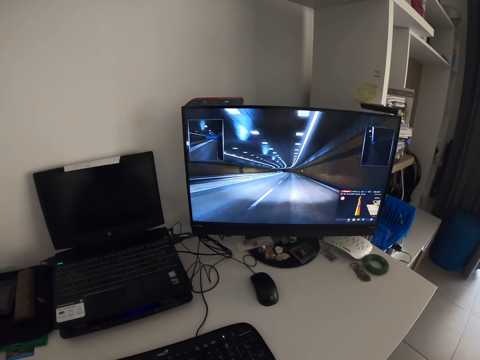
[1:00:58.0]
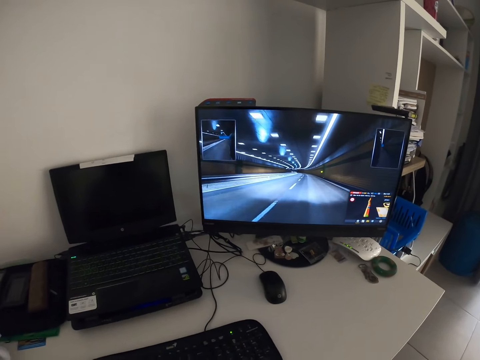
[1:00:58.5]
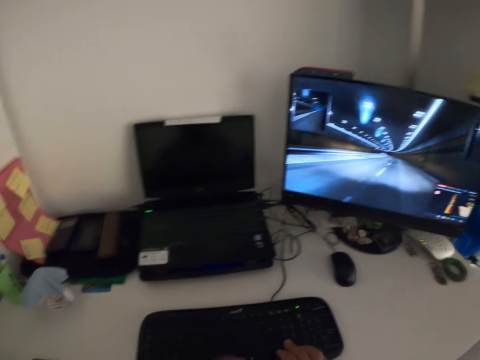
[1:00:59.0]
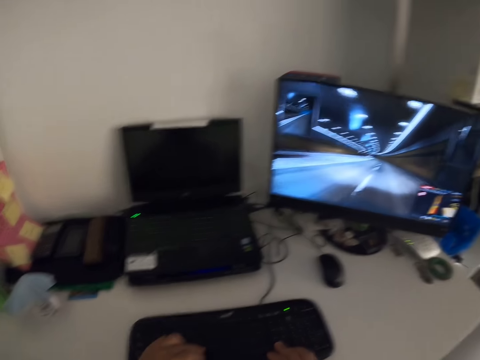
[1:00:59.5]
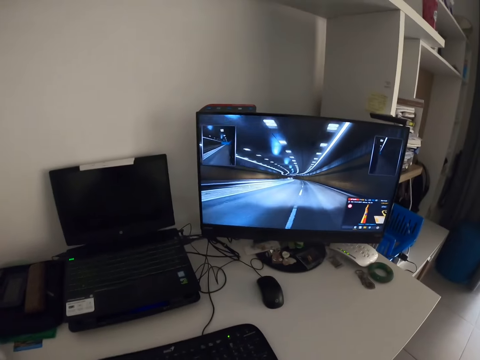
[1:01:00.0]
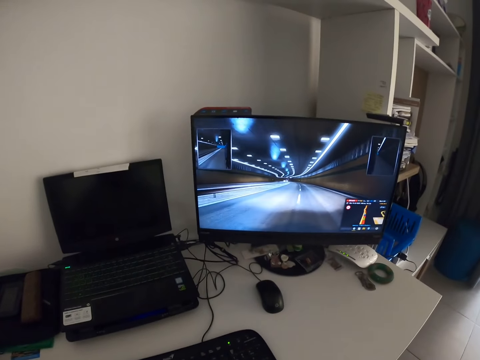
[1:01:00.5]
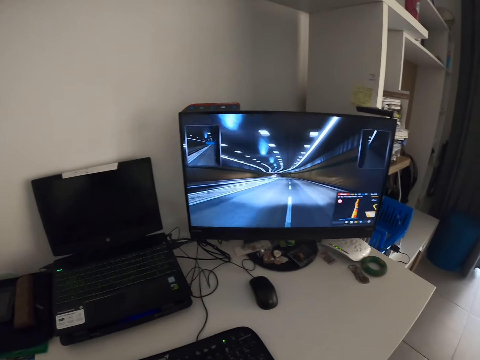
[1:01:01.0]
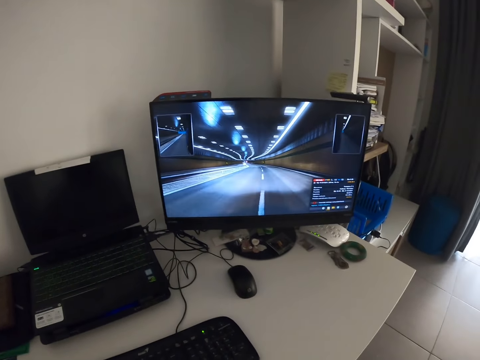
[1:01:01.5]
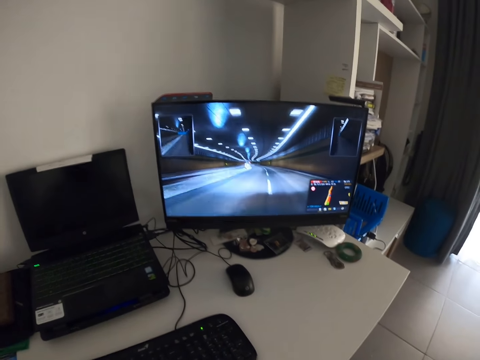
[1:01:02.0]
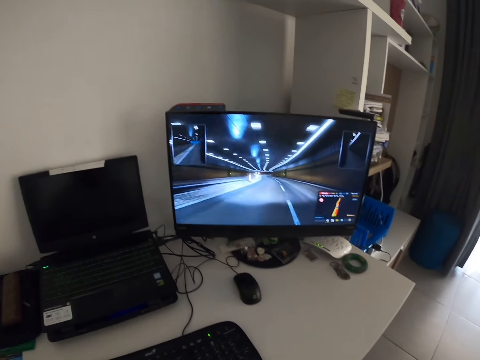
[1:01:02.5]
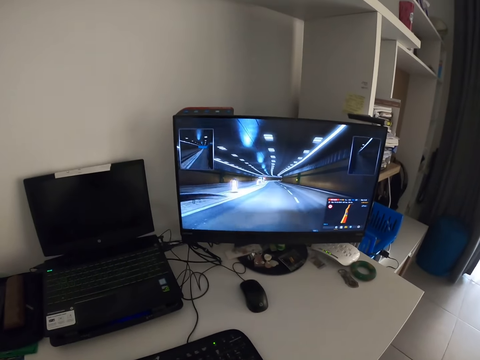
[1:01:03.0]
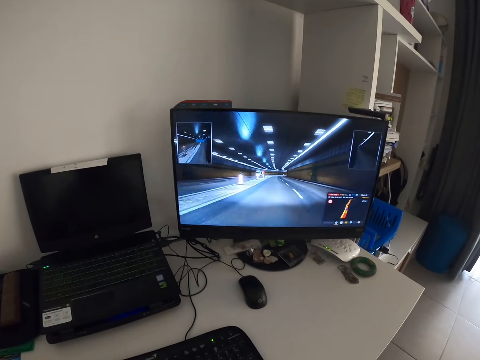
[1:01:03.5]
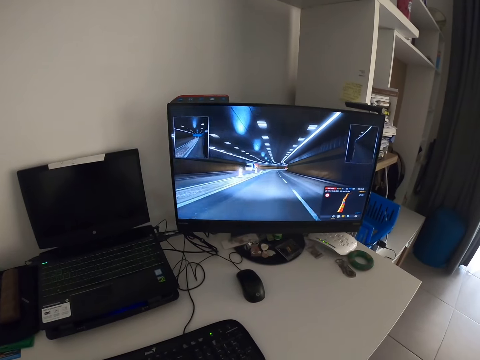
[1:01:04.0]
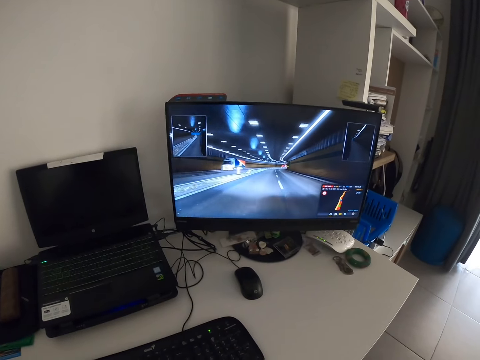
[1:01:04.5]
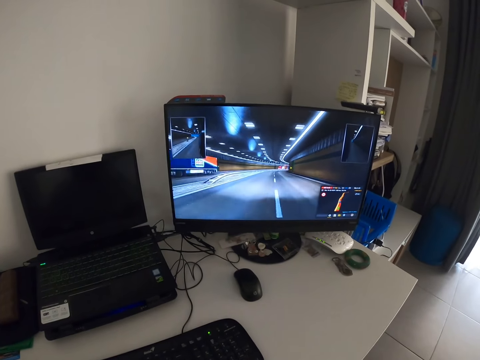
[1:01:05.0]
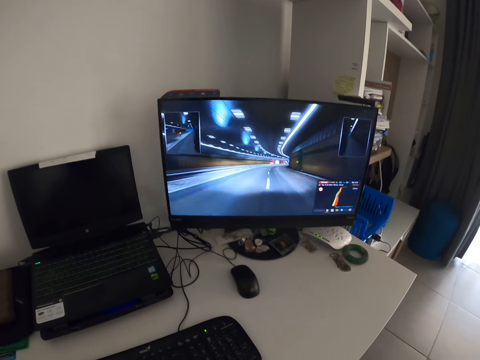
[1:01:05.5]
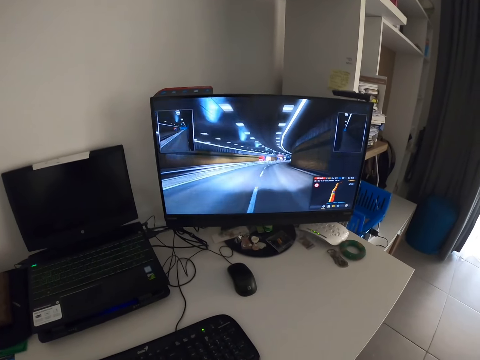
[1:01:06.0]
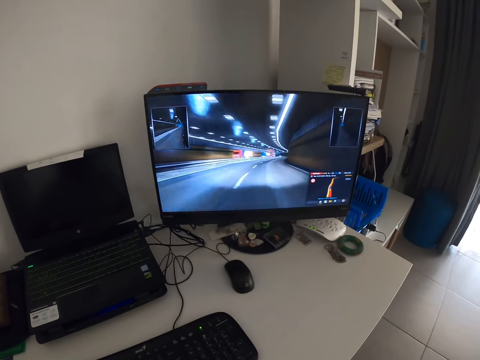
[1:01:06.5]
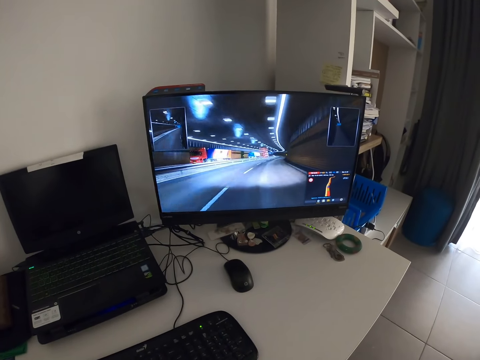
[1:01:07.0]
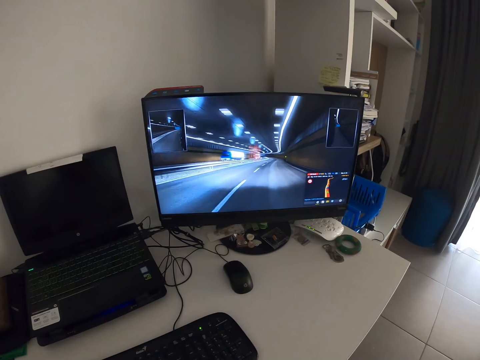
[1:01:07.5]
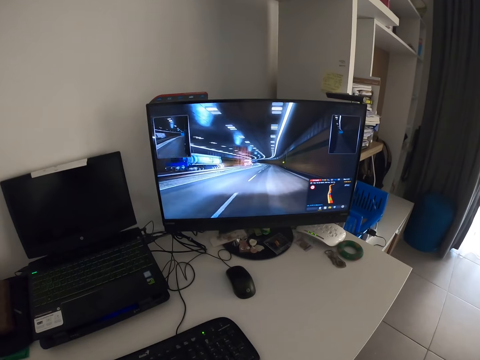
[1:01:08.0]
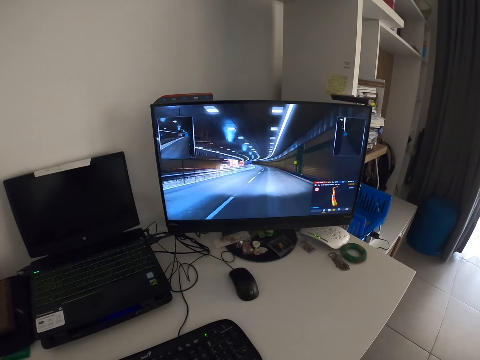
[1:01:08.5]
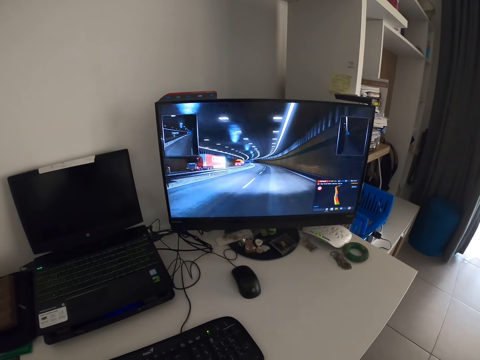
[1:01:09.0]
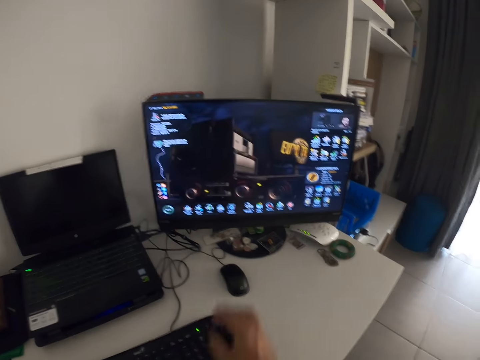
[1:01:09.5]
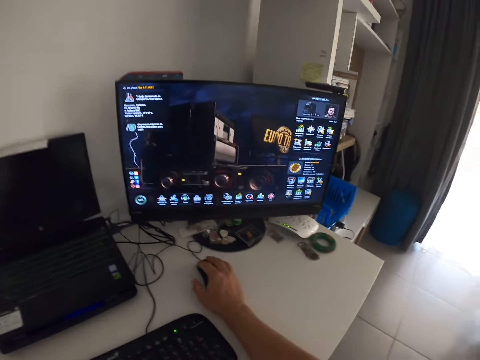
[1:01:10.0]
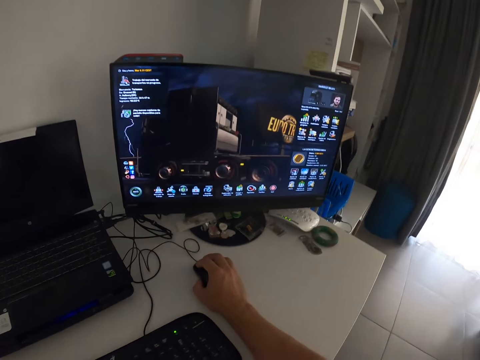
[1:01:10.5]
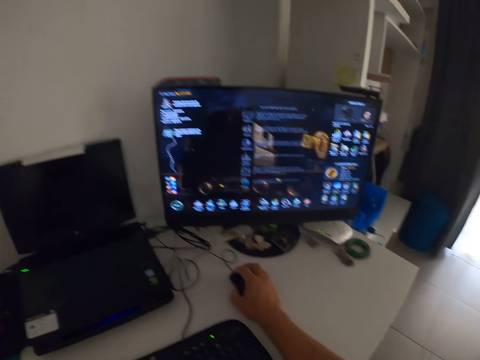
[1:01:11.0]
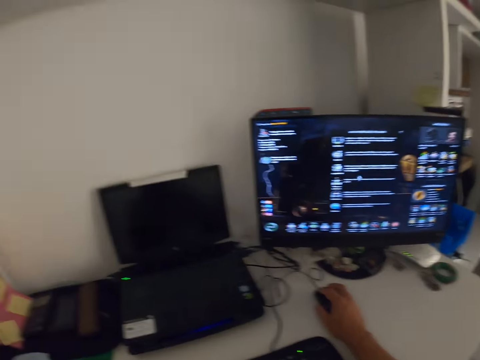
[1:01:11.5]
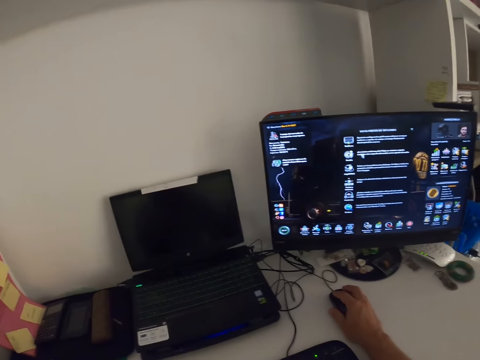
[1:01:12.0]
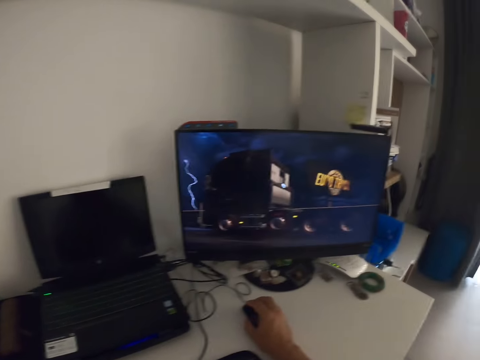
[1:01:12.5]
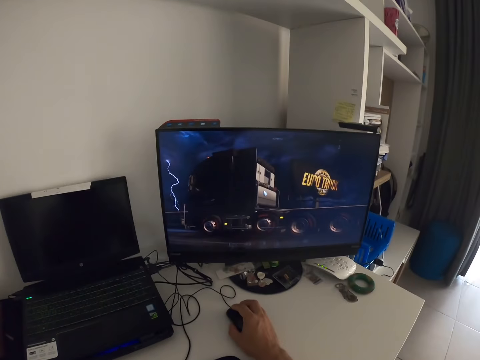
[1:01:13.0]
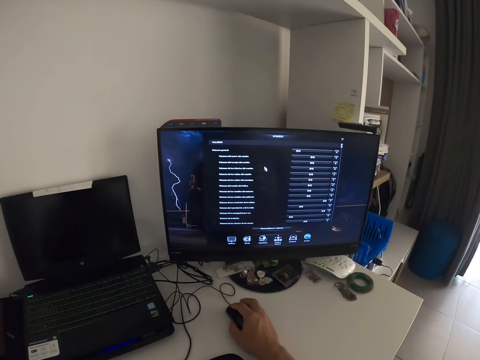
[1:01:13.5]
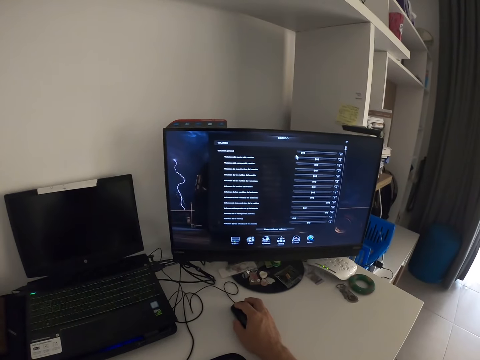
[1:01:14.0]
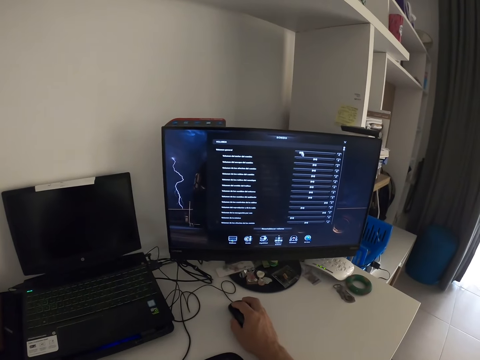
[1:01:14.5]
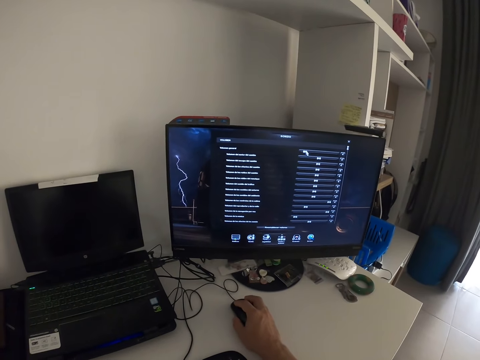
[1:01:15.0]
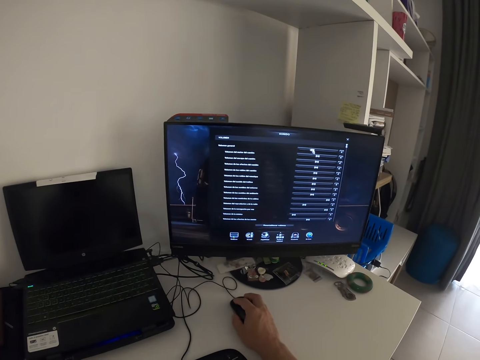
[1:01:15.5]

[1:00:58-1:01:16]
The camera wearer presses the keyboard with the right hand. They hold a mouse with the right hand. They operate the computer with the mouse. They move the mouse on a table.

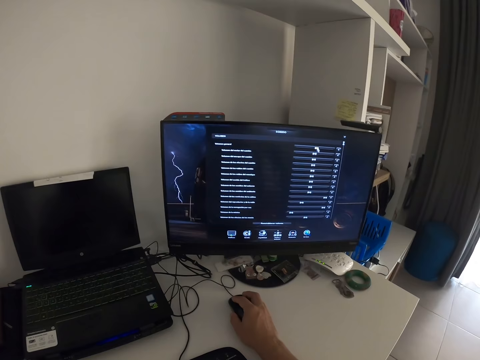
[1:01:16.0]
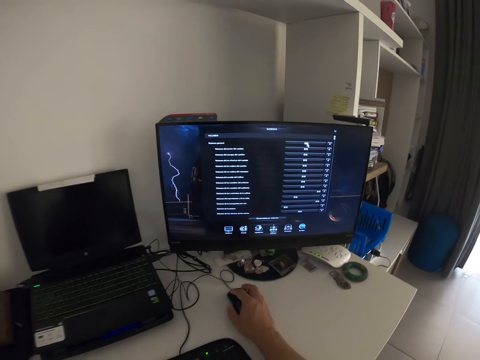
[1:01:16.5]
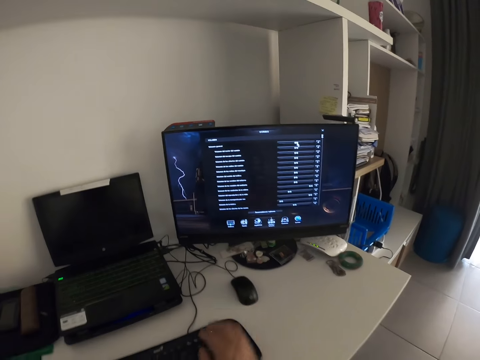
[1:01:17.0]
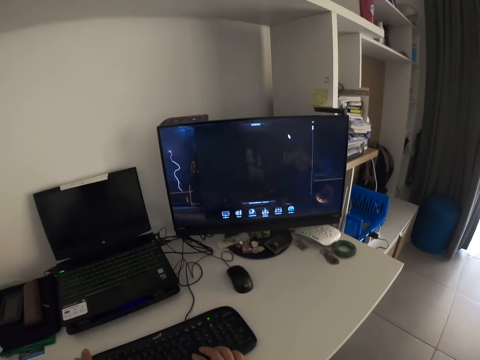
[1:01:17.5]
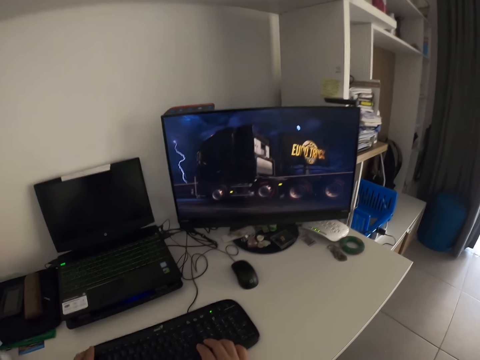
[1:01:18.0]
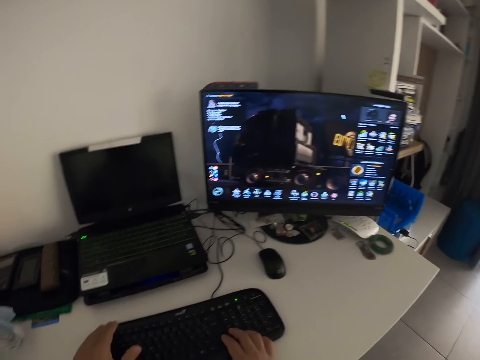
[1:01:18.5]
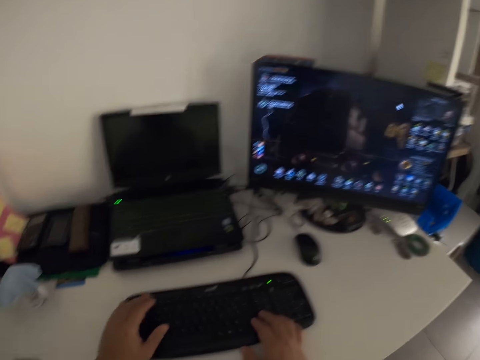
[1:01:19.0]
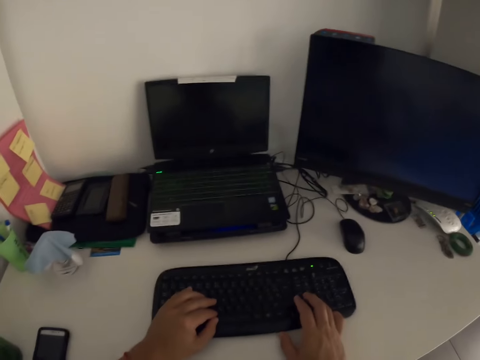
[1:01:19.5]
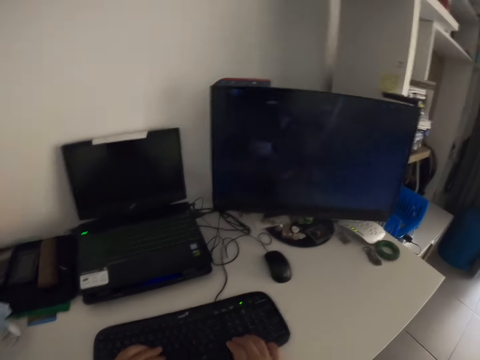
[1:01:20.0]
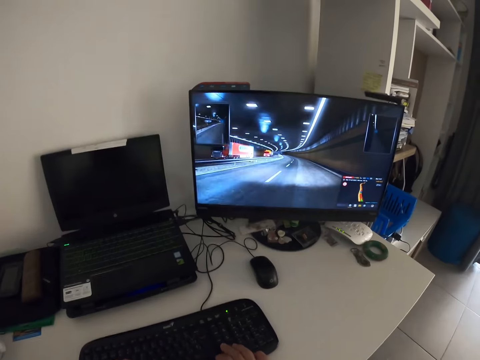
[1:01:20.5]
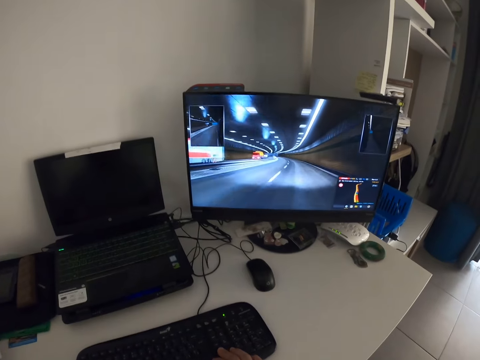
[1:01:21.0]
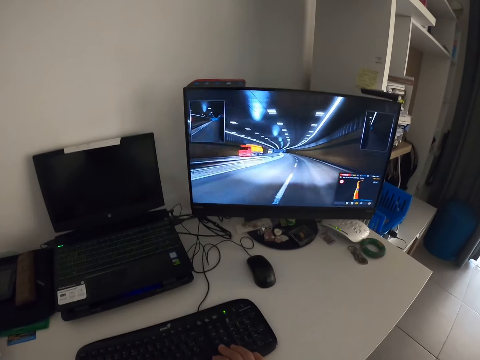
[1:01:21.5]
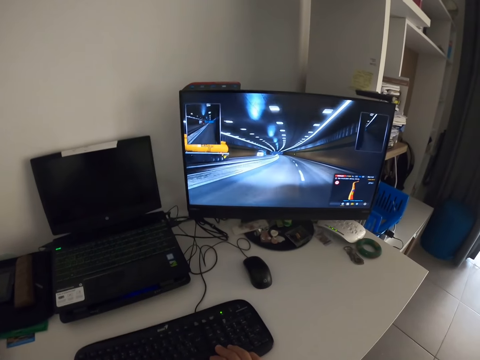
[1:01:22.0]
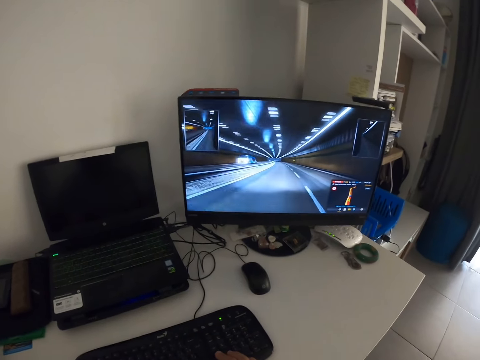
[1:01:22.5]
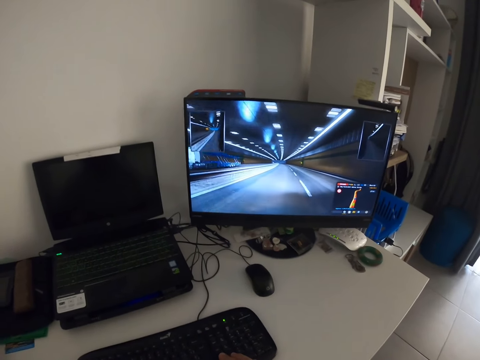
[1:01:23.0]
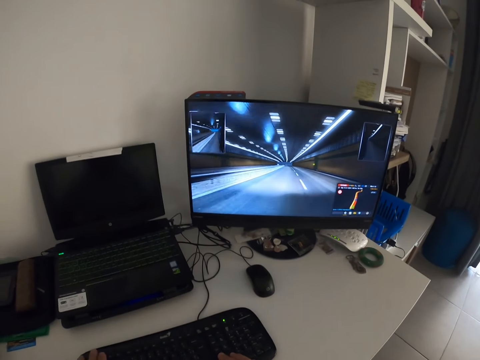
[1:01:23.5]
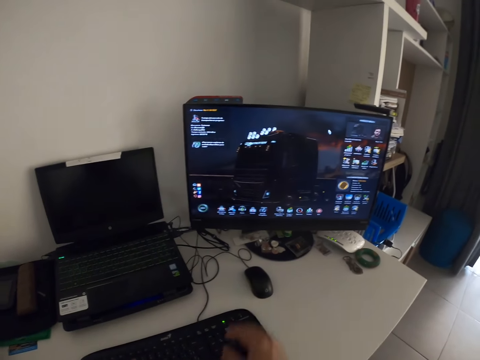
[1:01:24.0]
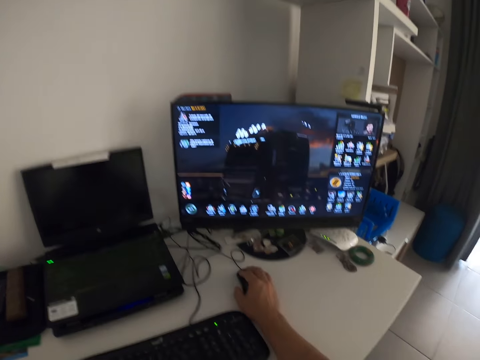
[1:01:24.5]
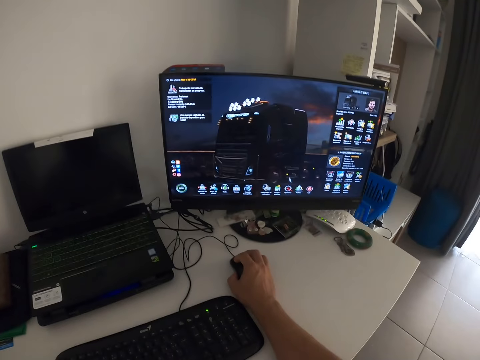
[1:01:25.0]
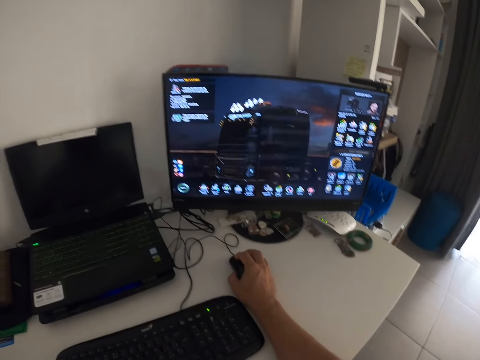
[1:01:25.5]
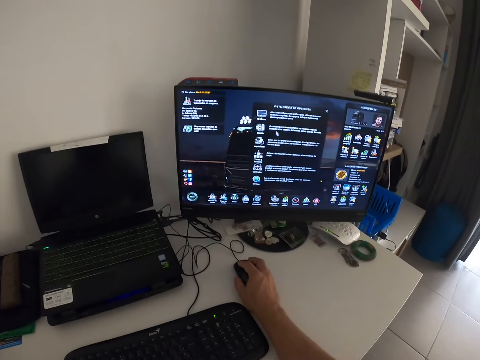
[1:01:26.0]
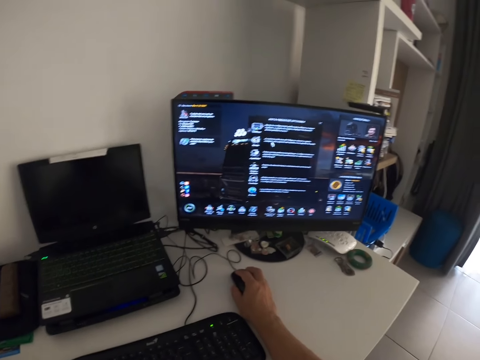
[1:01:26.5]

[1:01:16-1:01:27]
The camera wearer drops a mouse on a table. They operate the computer on the keyboard. They tap the keyboard with both hands. They play a video game on the computer. They operate the computer with the mouse. They hold the mouse.
